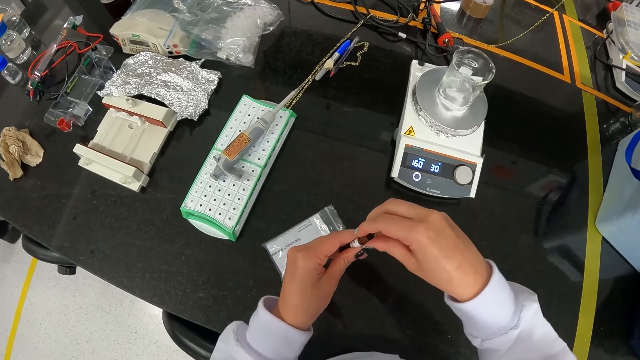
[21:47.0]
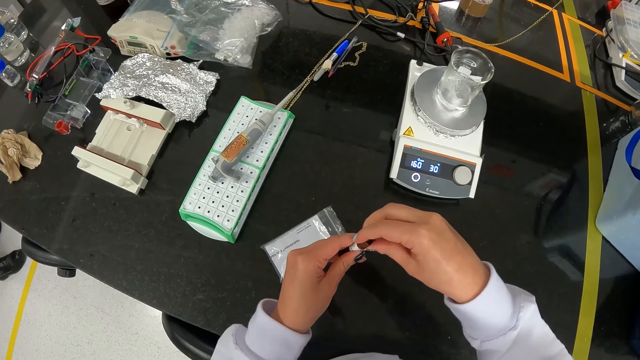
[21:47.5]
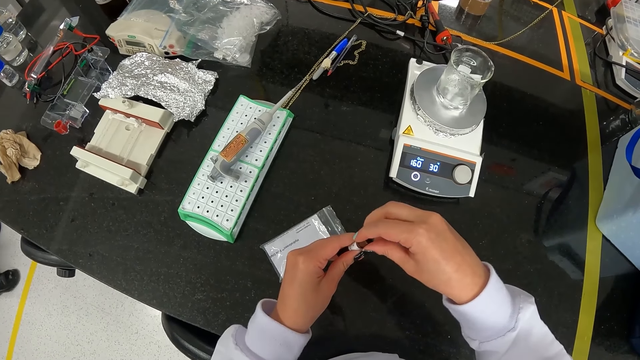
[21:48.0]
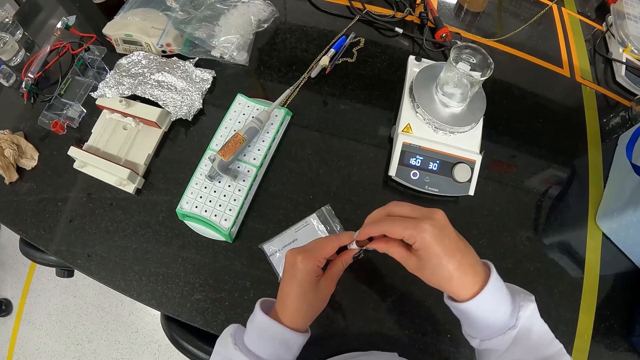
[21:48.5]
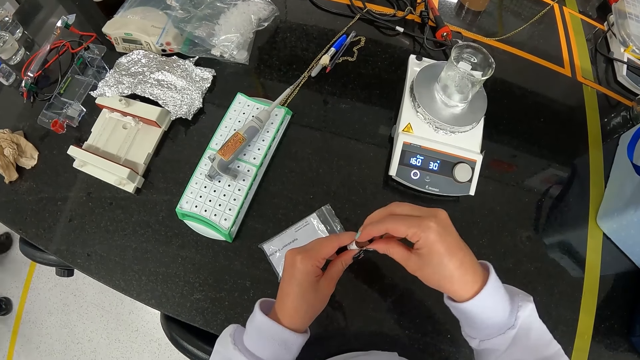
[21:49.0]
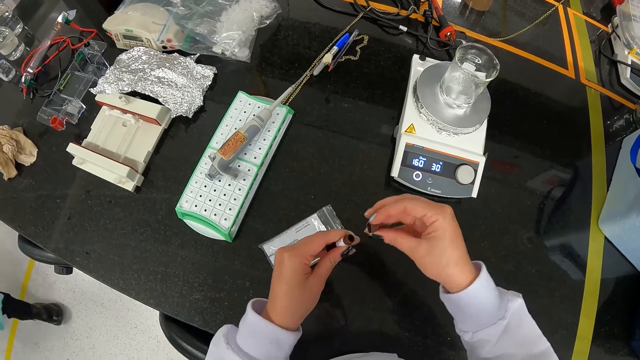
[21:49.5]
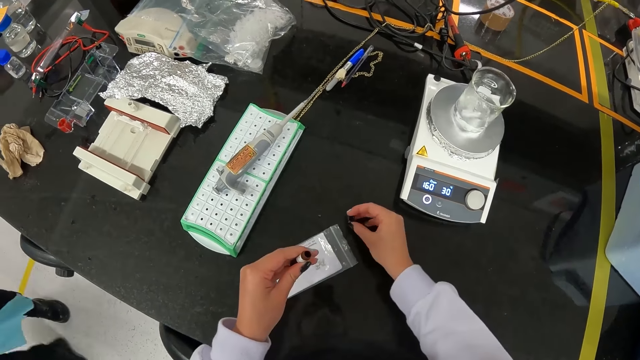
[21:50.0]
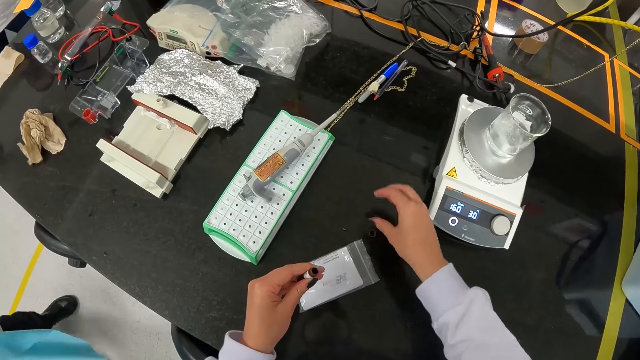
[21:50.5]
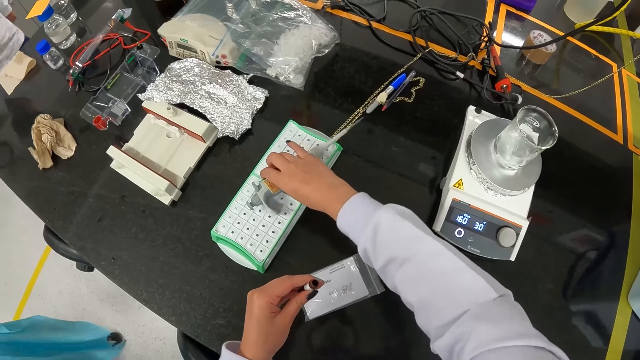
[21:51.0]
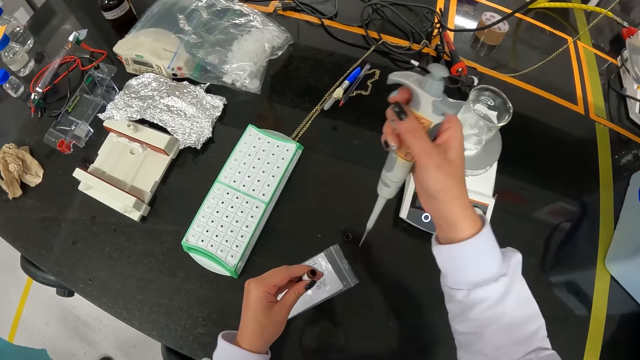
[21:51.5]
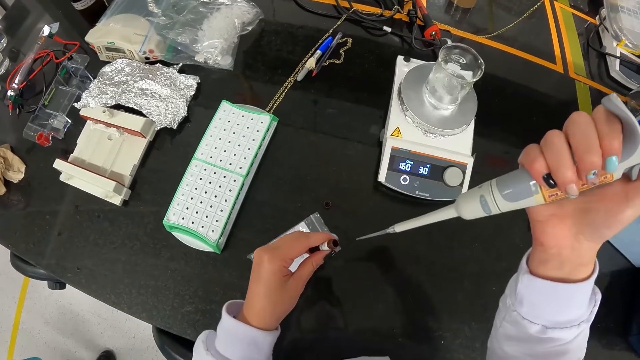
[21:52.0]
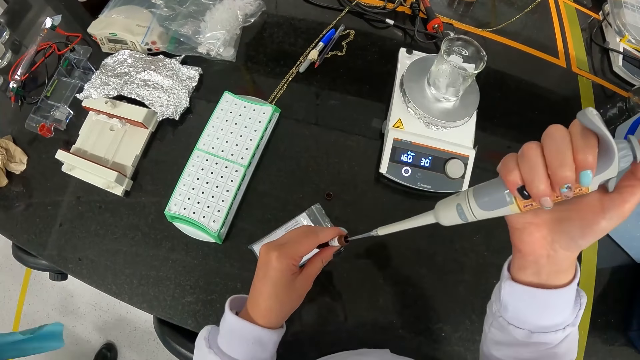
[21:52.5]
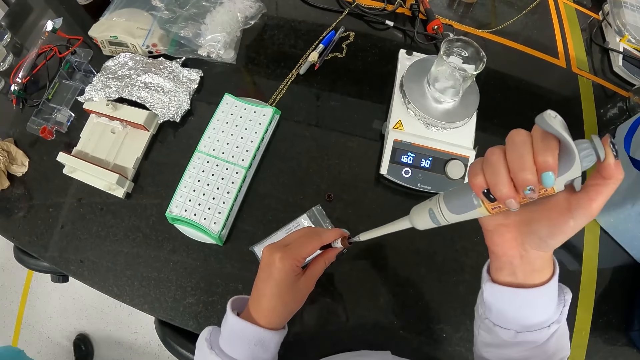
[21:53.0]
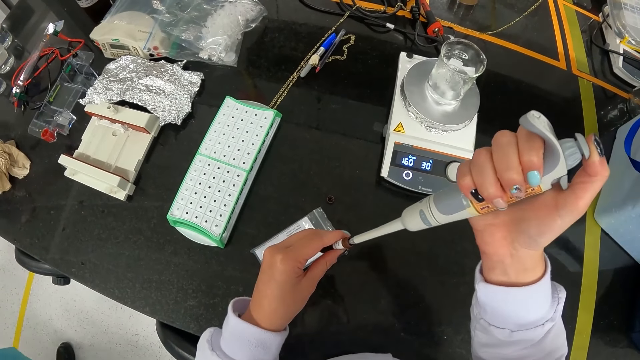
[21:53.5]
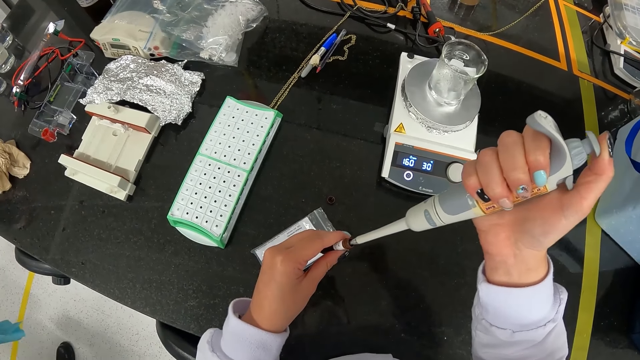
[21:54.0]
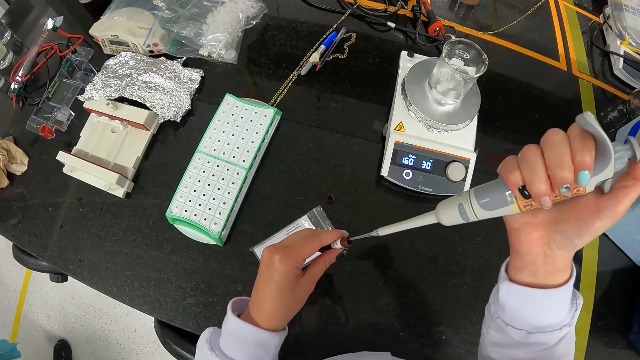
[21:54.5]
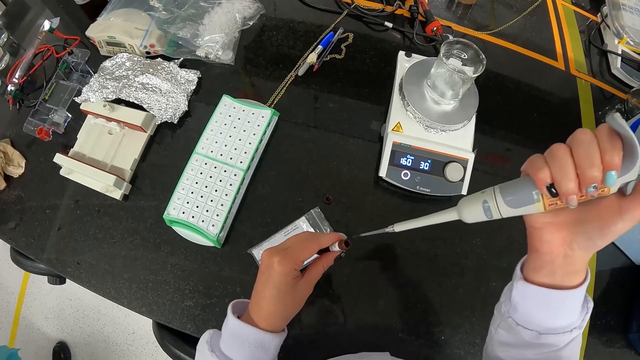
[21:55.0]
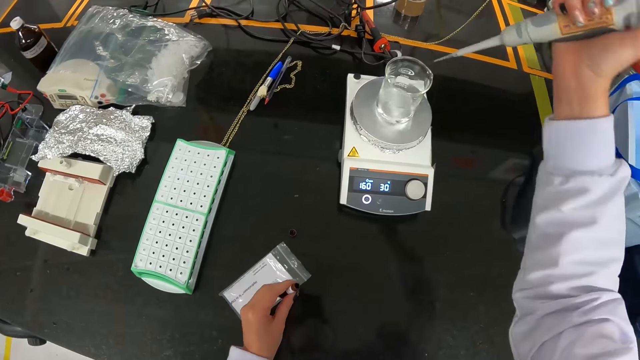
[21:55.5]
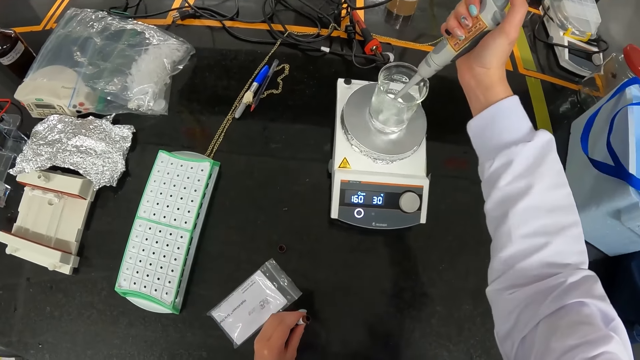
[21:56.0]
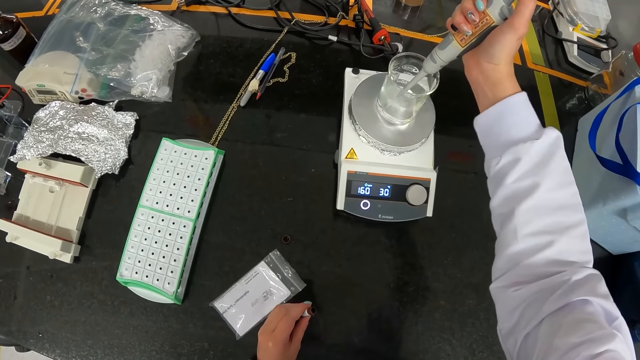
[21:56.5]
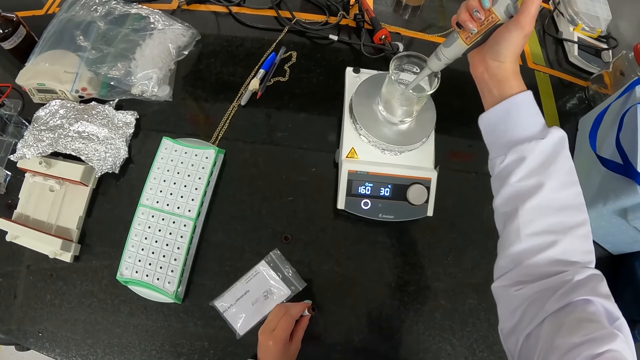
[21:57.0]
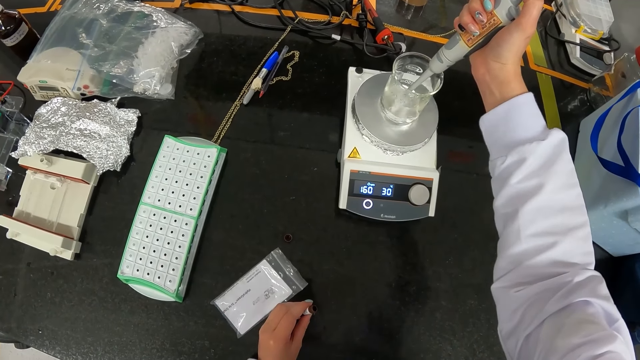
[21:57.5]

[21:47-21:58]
The camera wearer opens the plastic tube. She places the lid of the glass vial on the table with her right hand. She picks up the pipette on the breadboard with her right hand. She draws the water of the glass vial in her left hand with the pipette in her right hand. She pours liquid in the tube with something. She pours the water in the beaker on the hotplate with the pipette in her right hand. She takes water from the beaker with something.

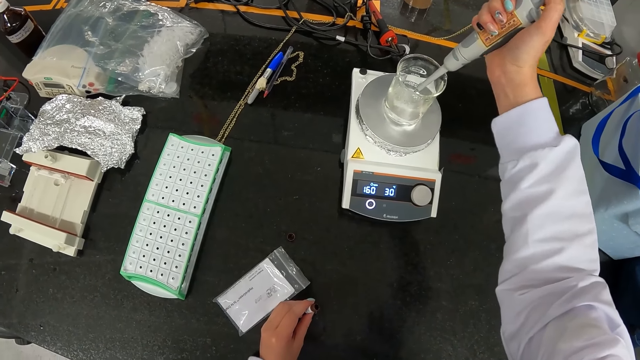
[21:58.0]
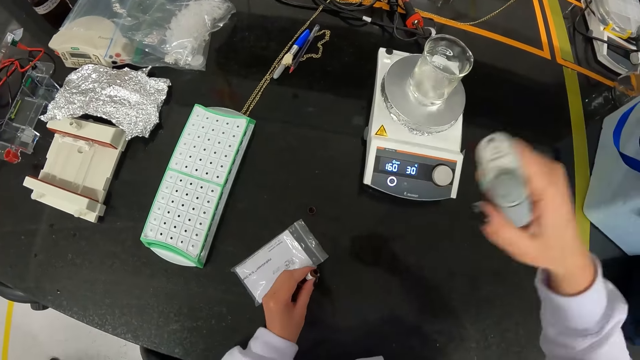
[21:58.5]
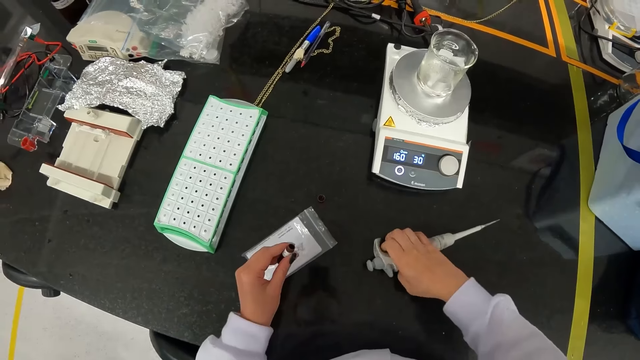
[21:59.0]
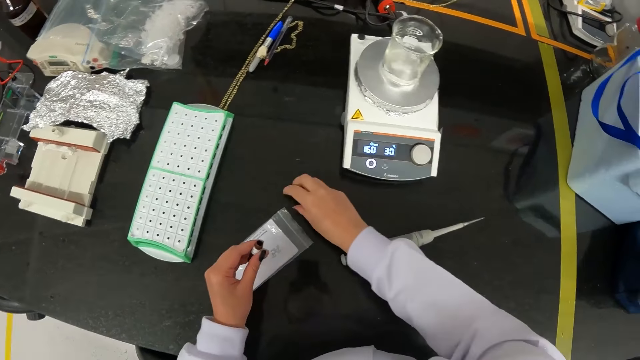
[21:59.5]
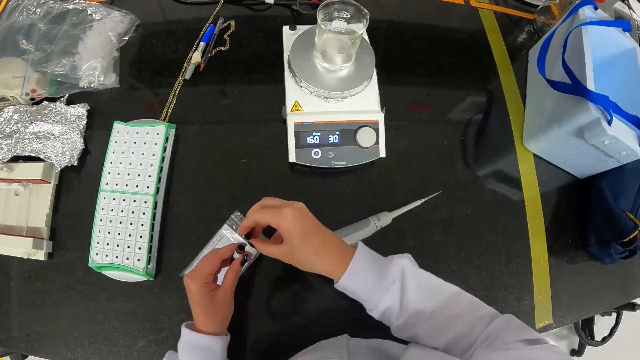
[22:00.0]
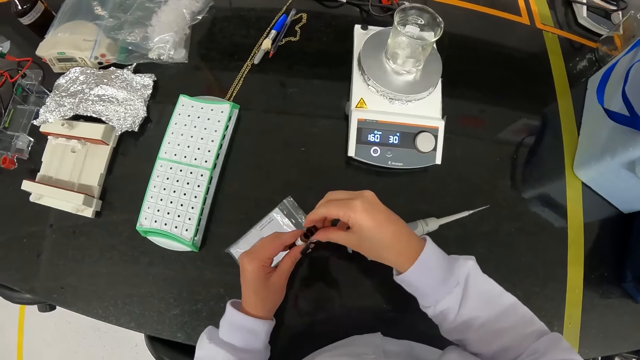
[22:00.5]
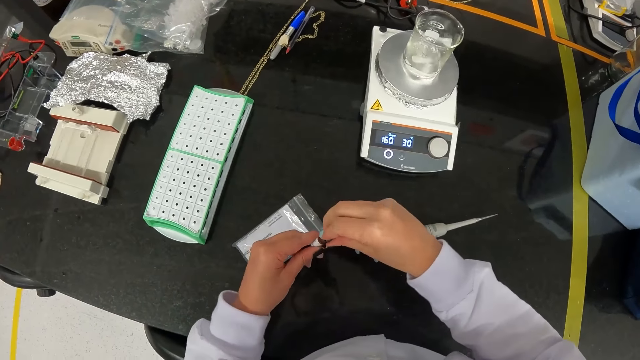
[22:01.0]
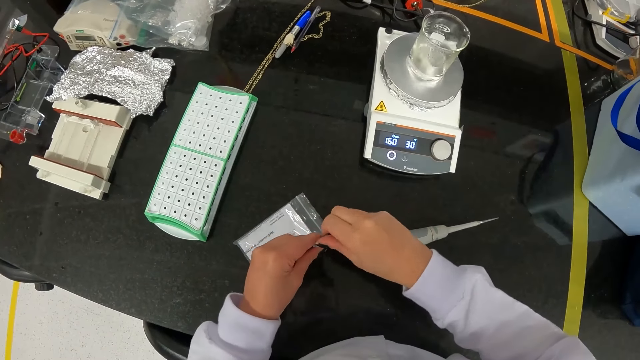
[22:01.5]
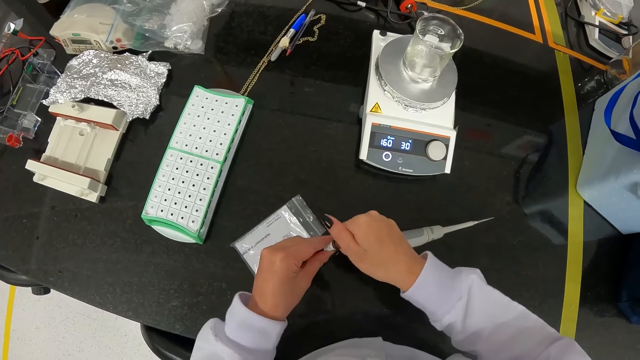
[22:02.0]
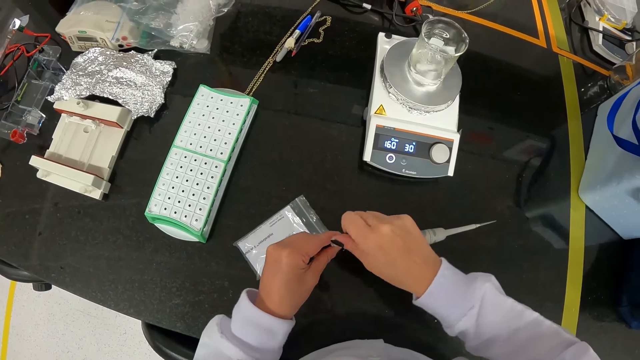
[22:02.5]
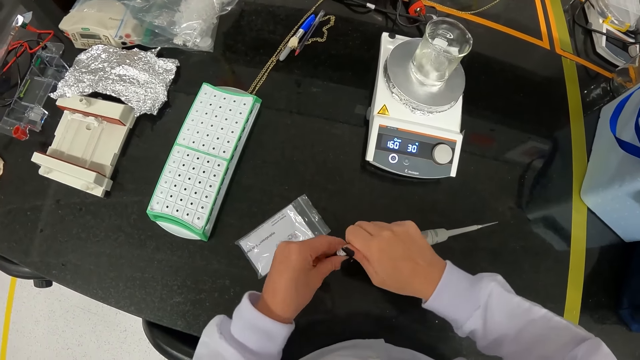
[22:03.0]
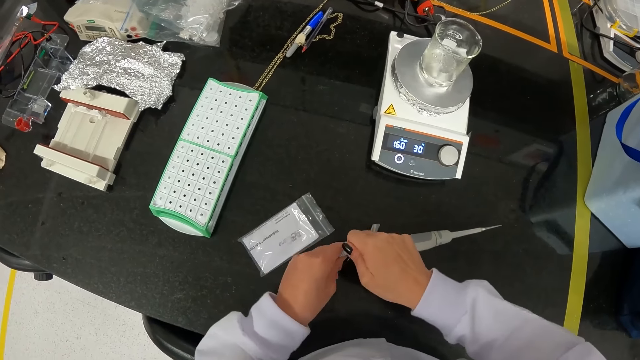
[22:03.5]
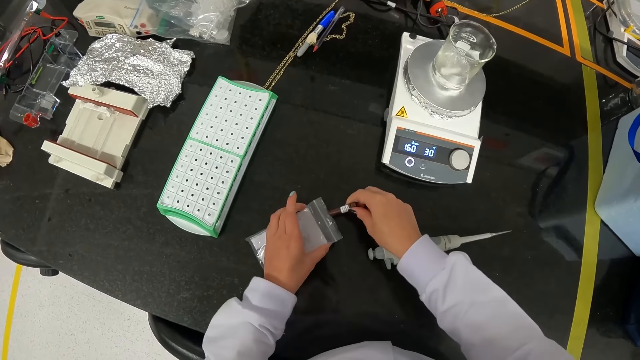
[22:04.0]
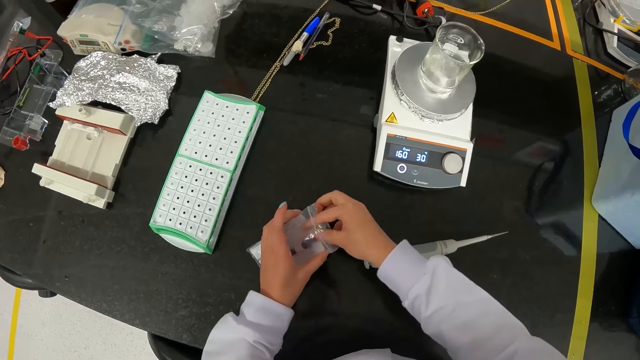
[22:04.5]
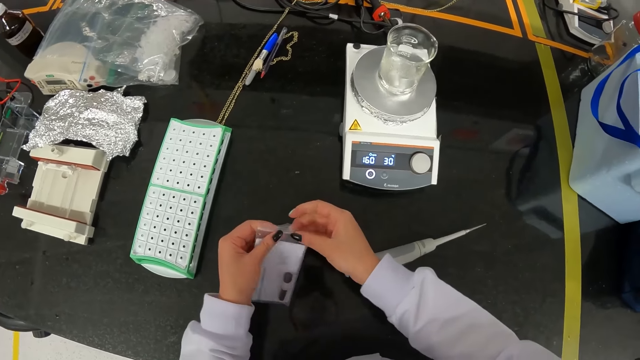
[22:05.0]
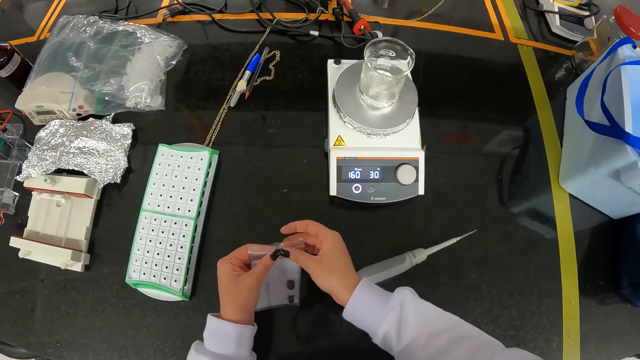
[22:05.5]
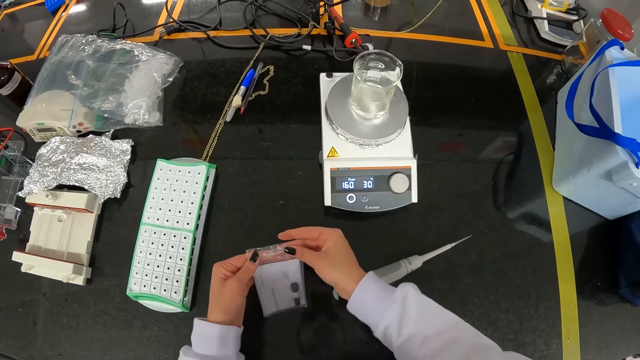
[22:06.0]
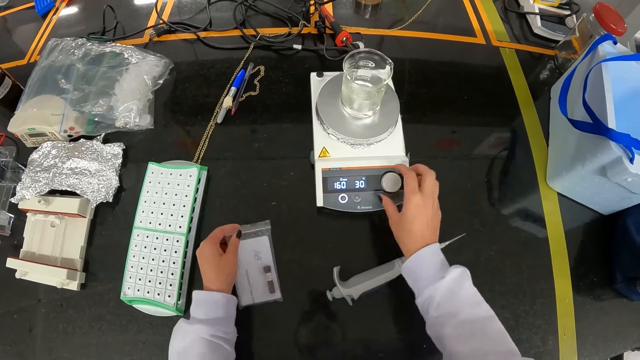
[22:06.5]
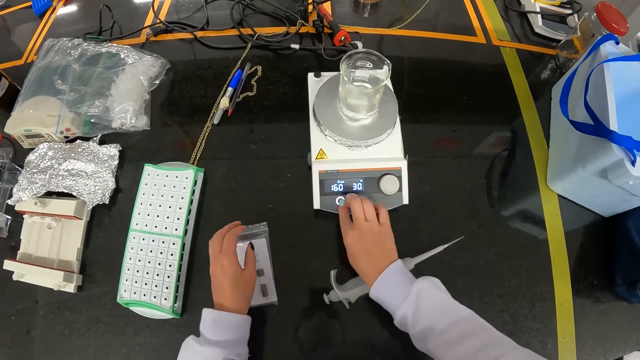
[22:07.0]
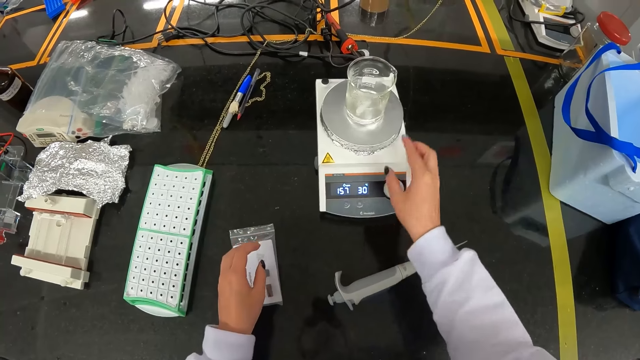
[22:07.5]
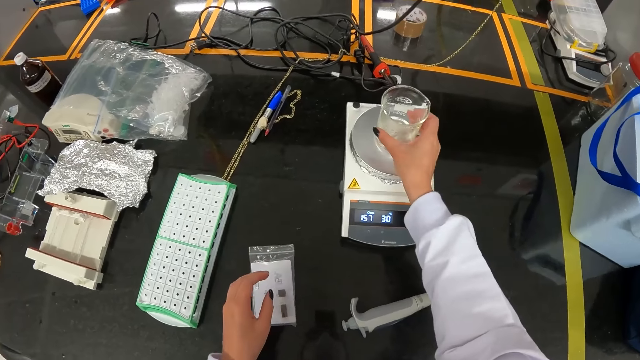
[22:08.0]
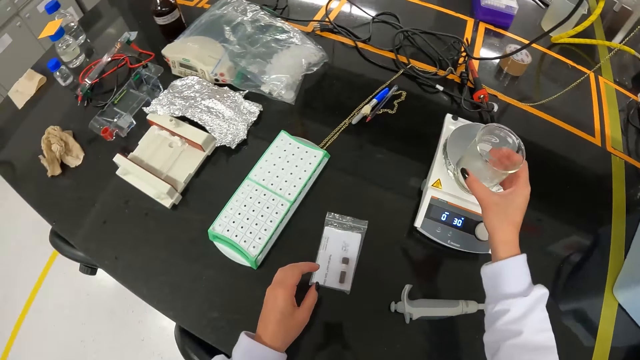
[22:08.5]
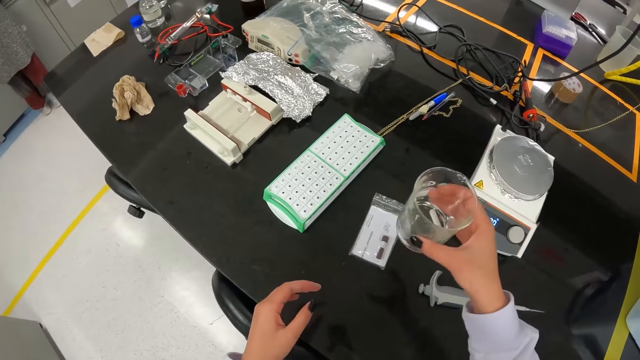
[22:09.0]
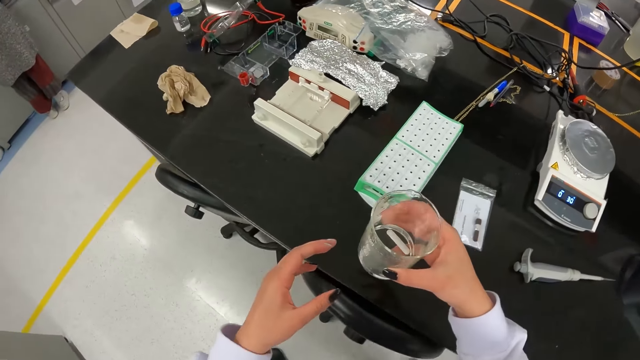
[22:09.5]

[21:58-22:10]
The camera wearer places the pipette on the table with her right hand. She picks up the lid of the glass vial on the table with her right hand. She closes the lid of the glass vial in her left hand with her right hand. She inserts the glass vial in the pack of the glass vials with her right hand. She opens the pack of the glass vials on the table with her left hand. She seals the pack of glass vials with both hands. She operates the hotplate or water boiling scale on the table with her right hand. She places the pack of glass vials on the table with her left hand. She closes the water boiling scale. She picks up the beaker on the hotplate with her right hand.
